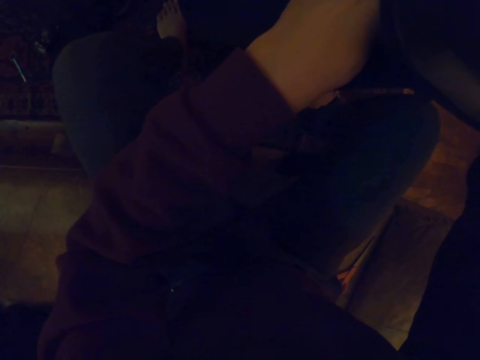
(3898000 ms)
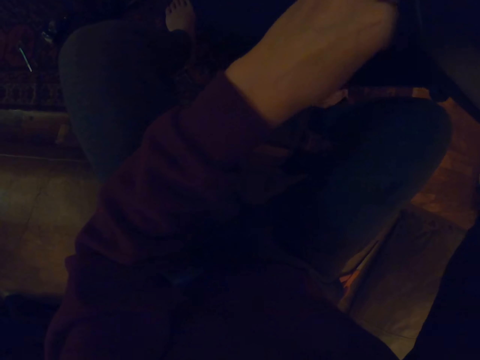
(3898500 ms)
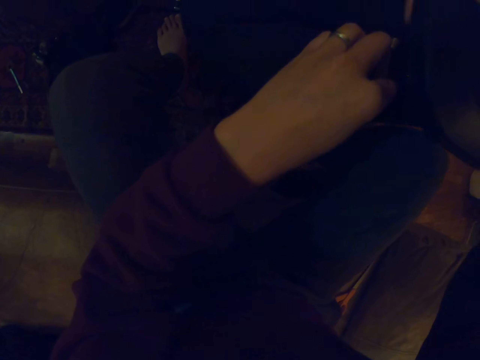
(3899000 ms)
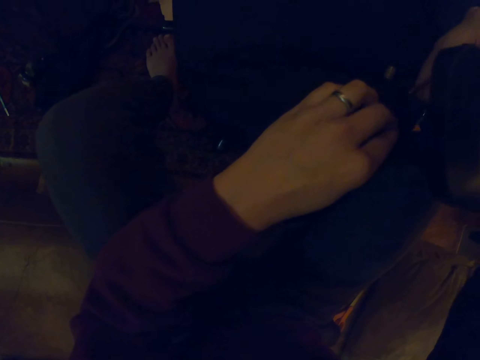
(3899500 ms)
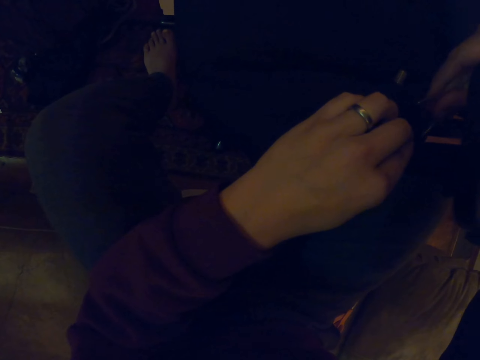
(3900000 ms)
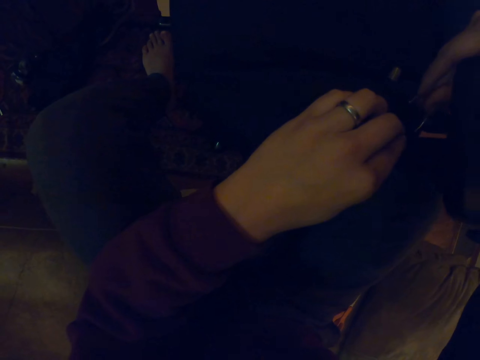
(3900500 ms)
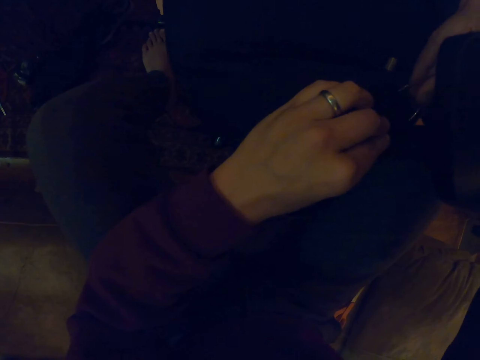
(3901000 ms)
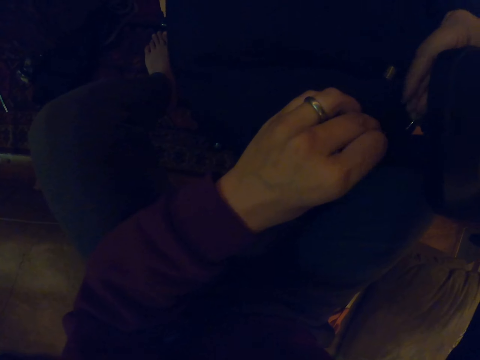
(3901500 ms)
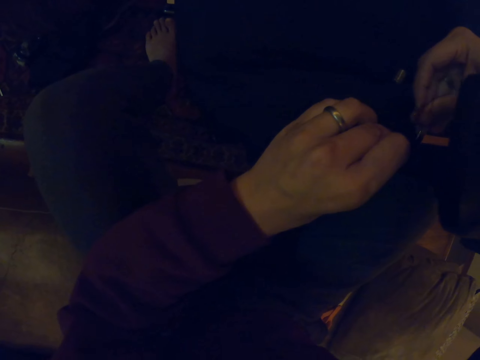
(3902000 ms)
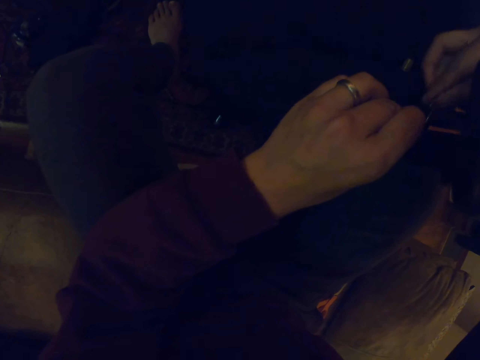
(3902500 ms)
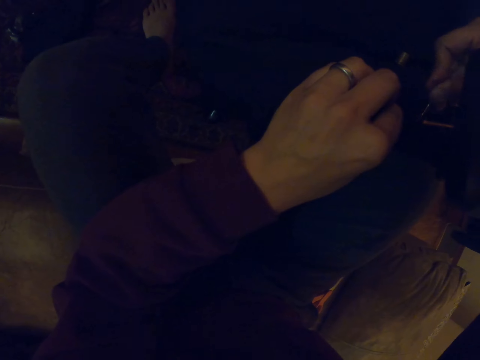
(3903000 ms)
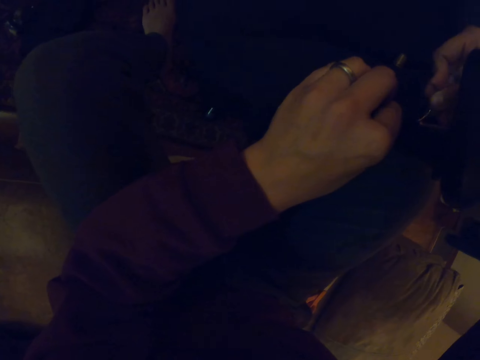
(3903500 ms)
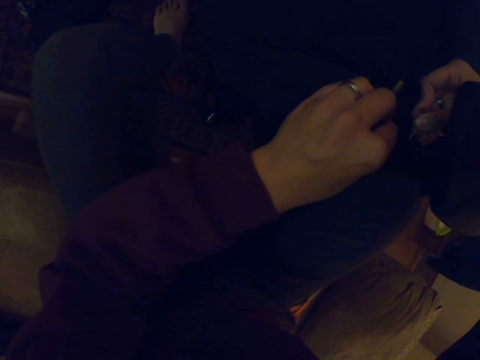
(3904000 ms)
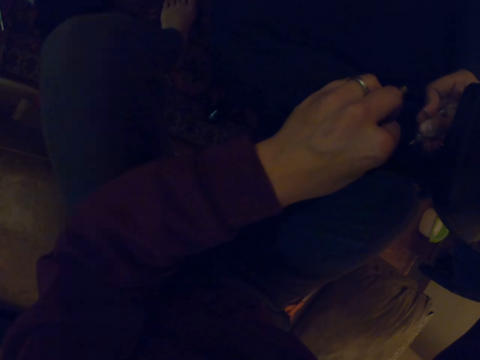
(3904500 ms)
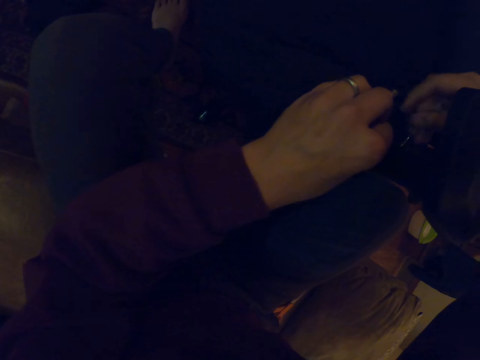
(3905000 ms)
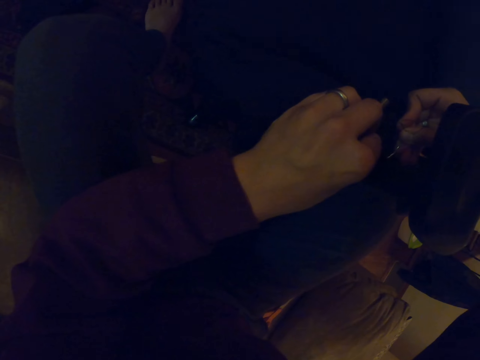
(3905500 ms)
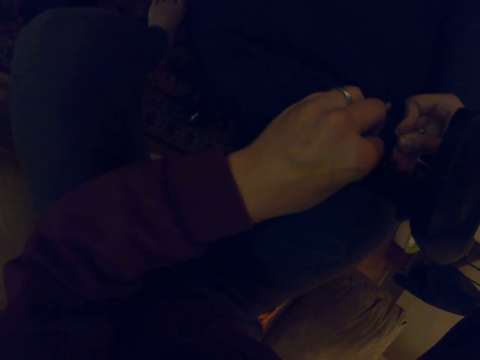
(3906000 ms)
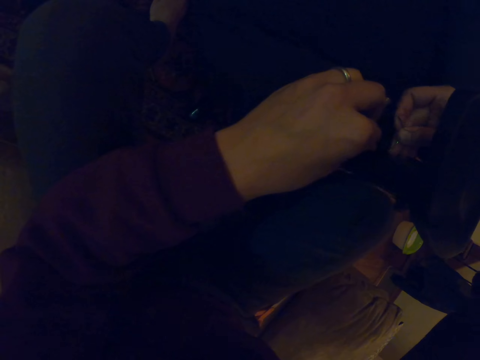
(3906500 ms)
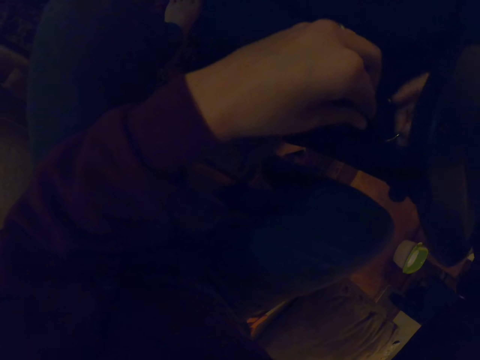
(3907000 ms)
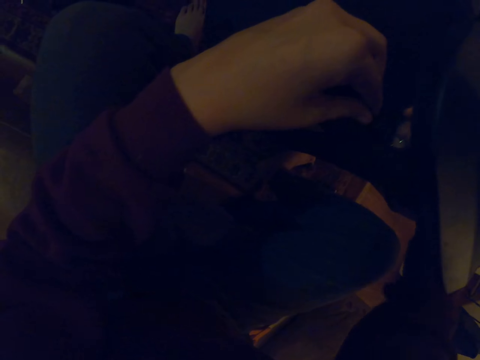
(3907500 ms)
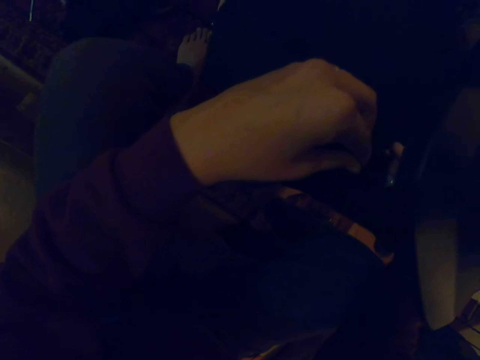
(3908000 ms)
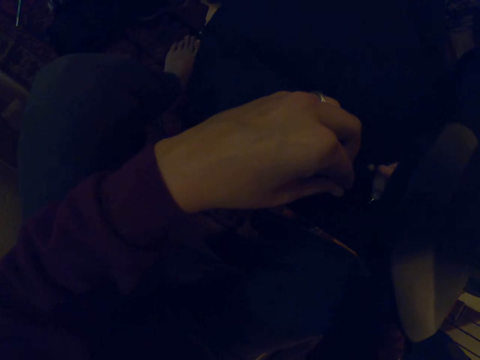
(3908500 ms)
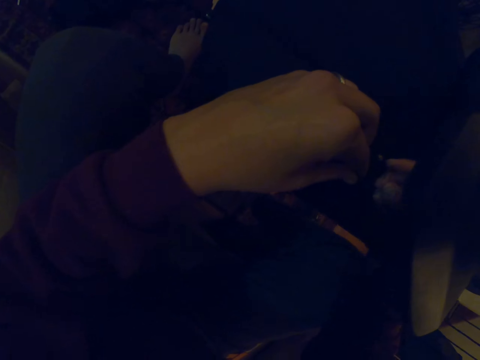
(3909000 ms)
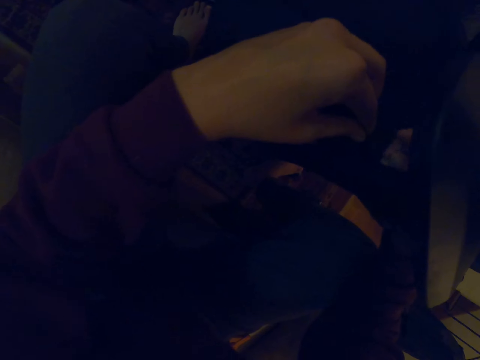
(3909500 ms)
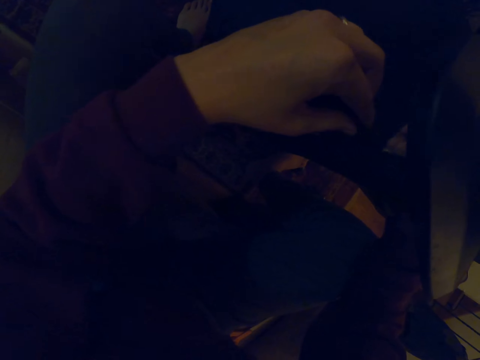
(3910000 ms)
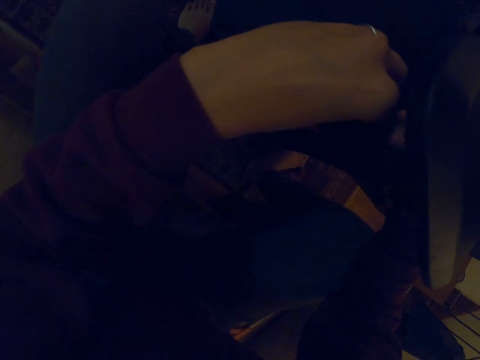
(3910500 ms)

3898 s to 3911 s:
The camera wearer sews the chair with a hook. They hold the hook with the right hand. They hold the hook with both hands.

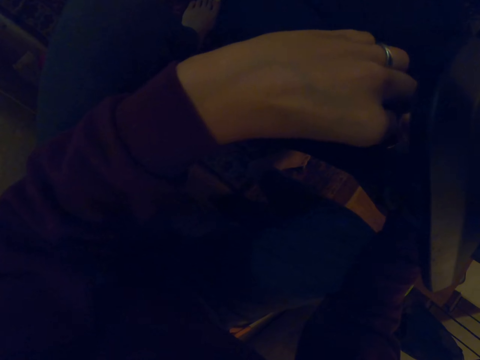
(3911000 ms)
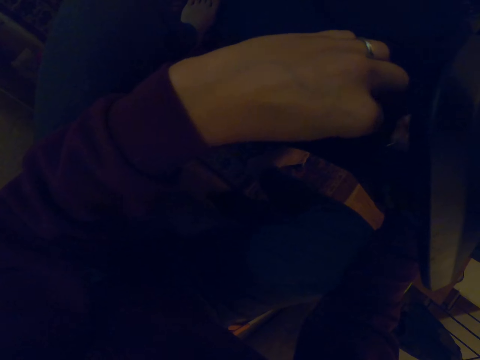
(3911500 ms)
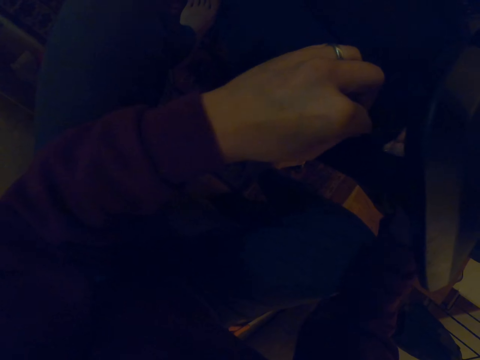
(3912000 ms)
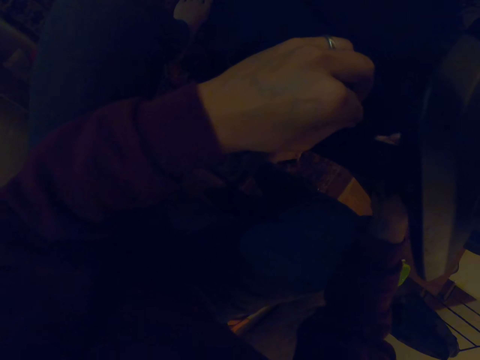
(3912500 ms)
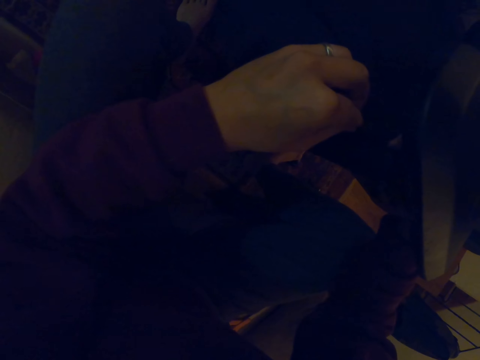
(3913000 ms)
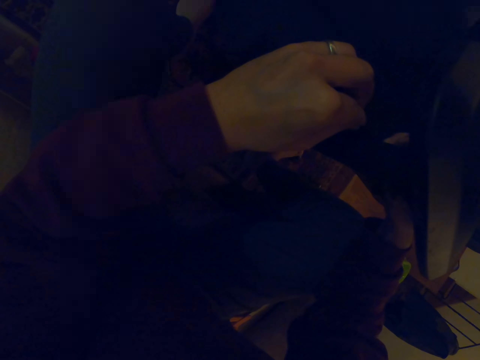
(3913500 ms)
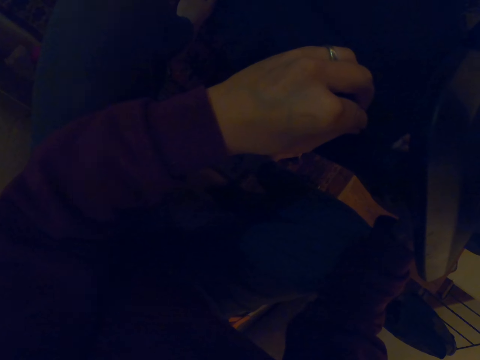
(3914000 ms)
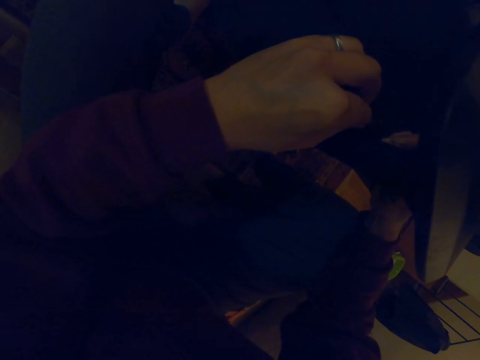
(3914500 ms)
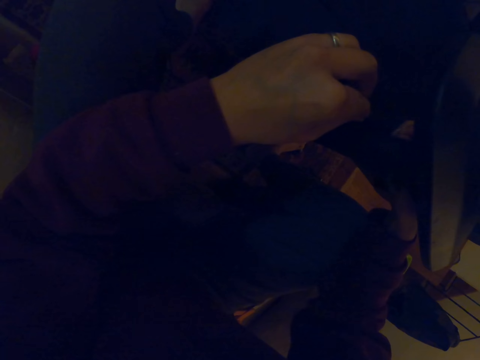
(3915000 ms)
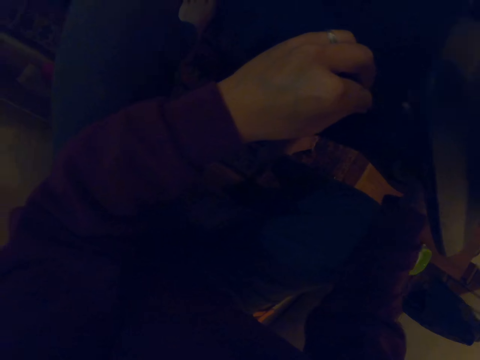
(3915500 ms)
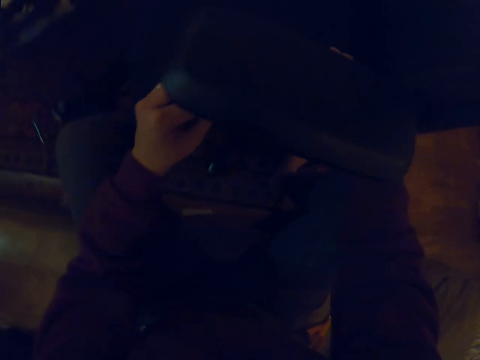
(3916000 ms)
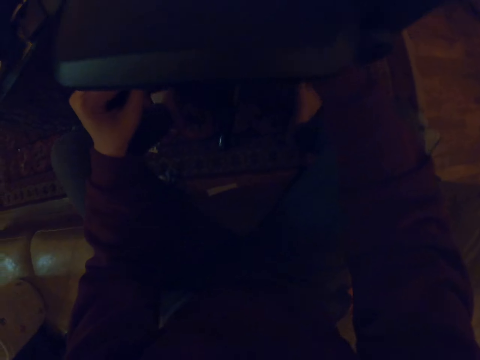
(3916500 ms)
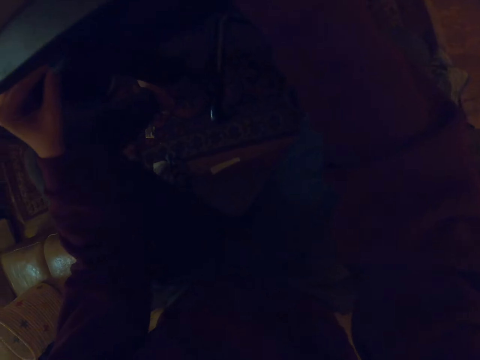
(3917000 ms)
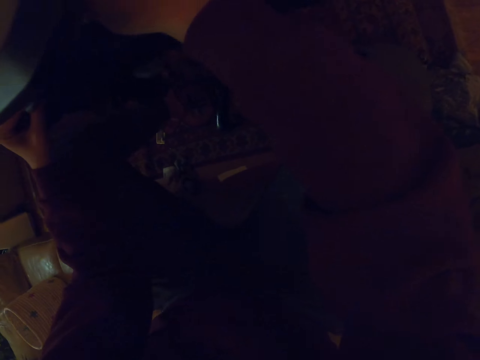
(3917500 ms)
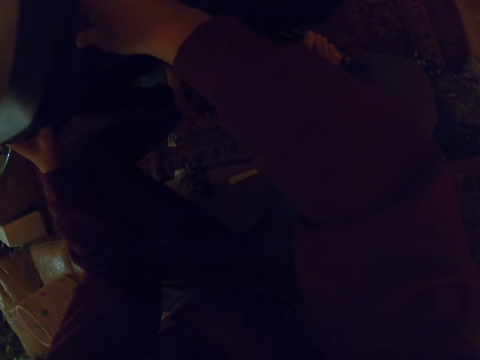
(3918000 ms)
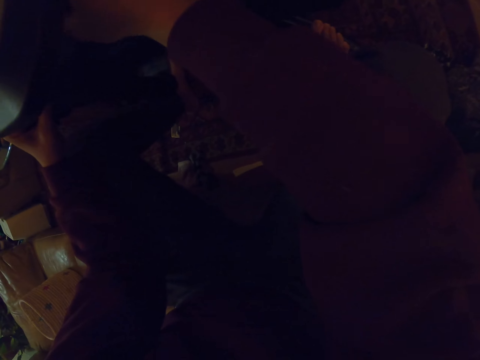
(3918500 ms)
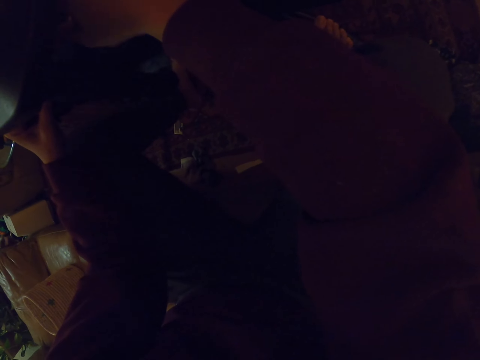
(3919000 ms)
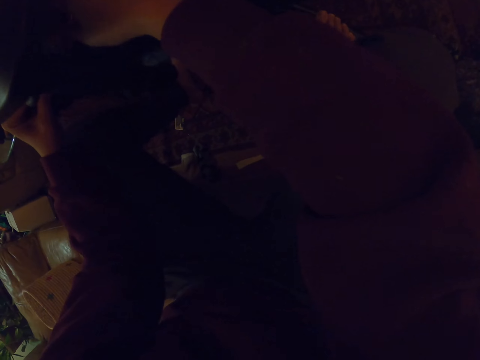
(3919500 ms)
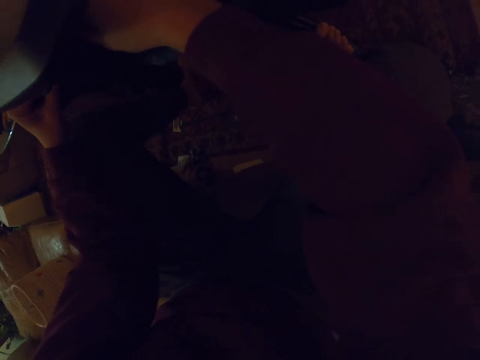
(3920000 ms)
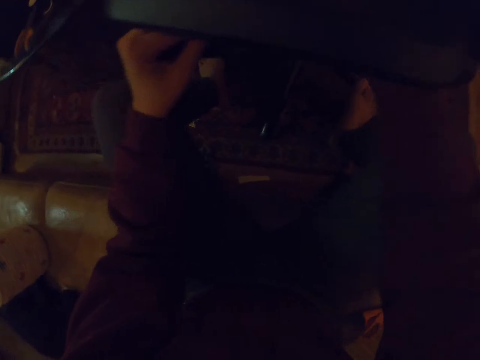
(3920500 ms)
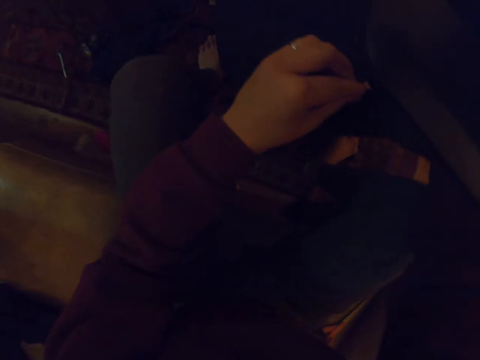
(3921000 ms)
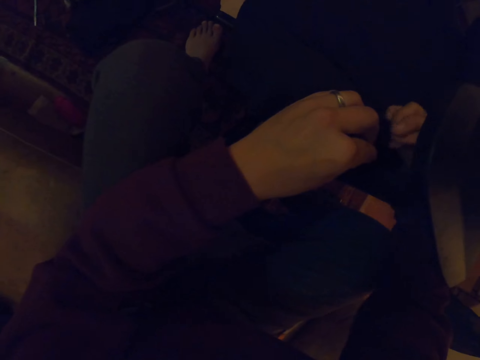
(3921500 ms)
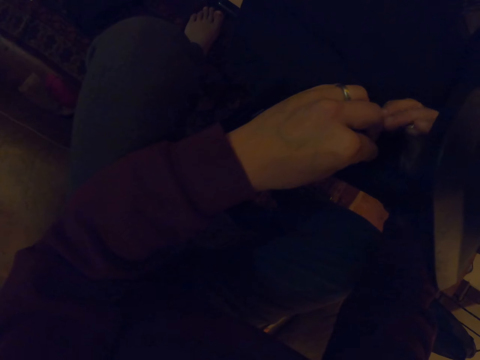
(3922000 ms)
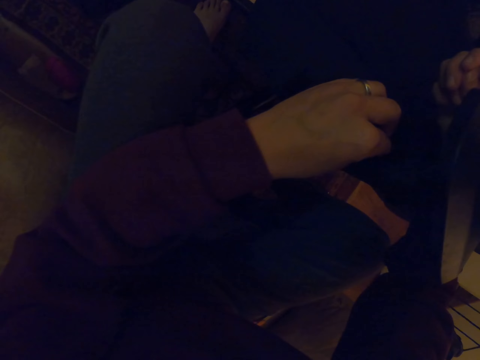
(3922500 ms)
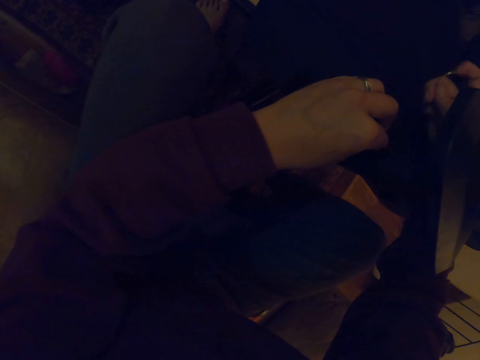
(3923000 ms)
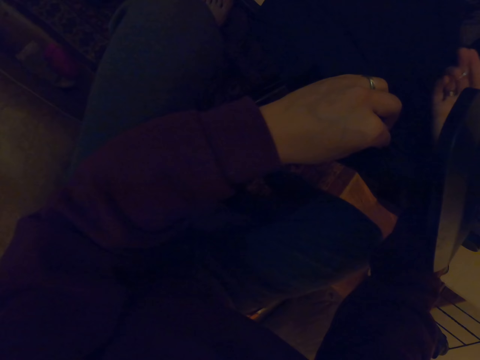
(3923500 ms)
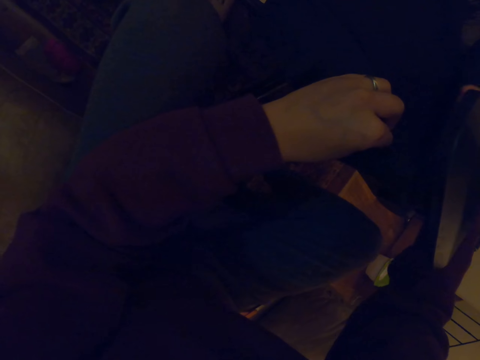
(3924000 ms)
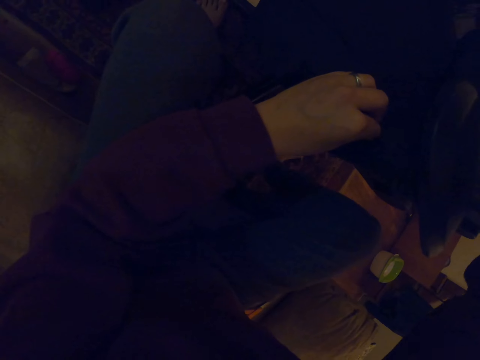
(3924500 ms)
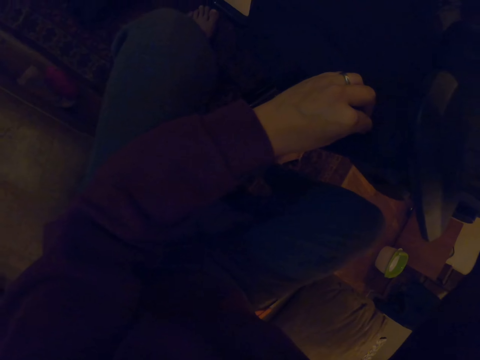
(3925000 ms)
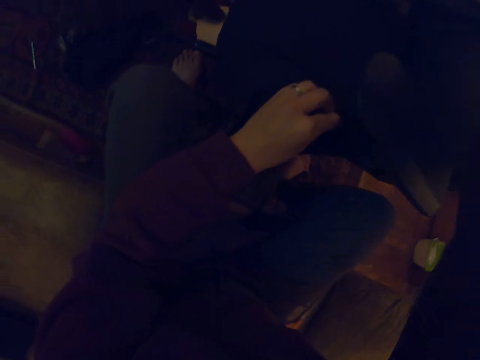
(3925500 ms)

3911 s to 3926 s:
The camera wearer sews the chair with a hook repeatedly. They pull a thread in the hook.
